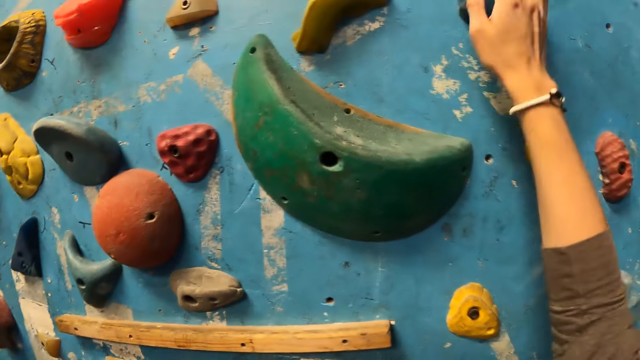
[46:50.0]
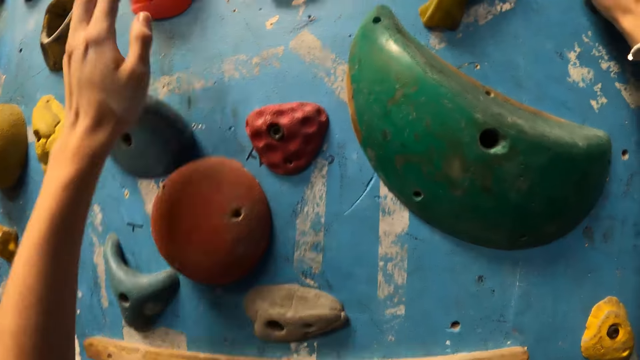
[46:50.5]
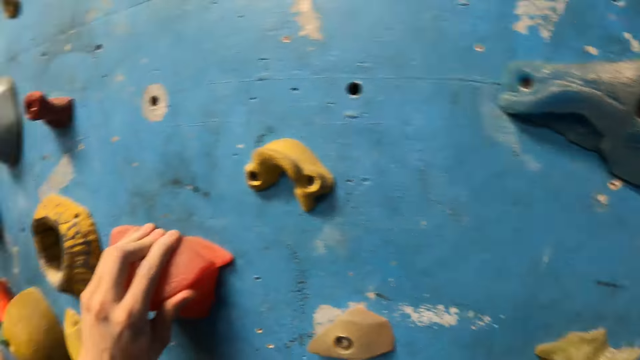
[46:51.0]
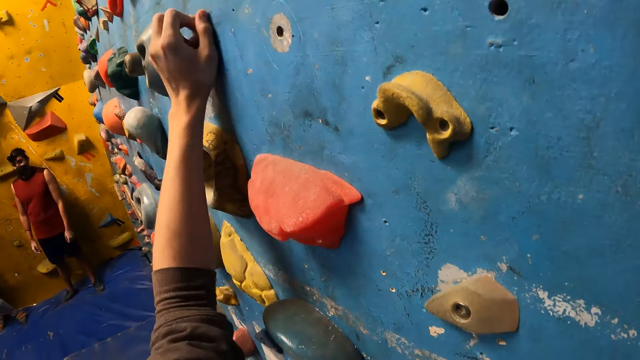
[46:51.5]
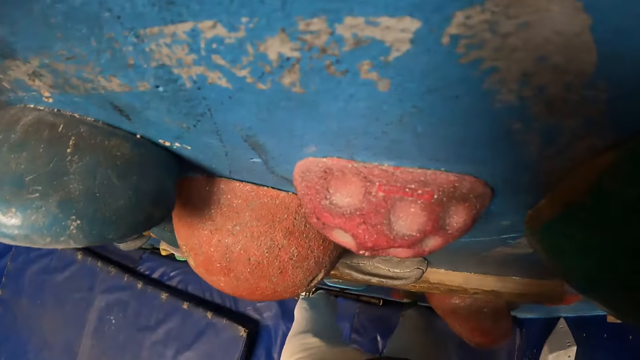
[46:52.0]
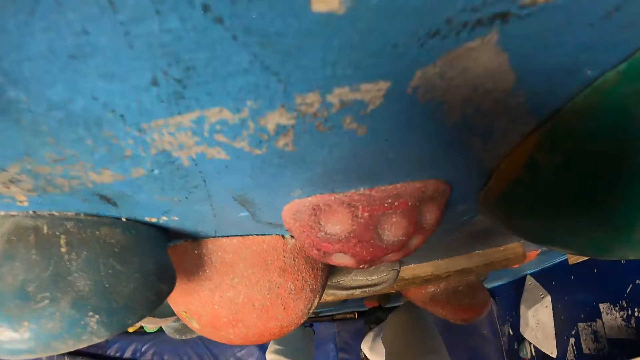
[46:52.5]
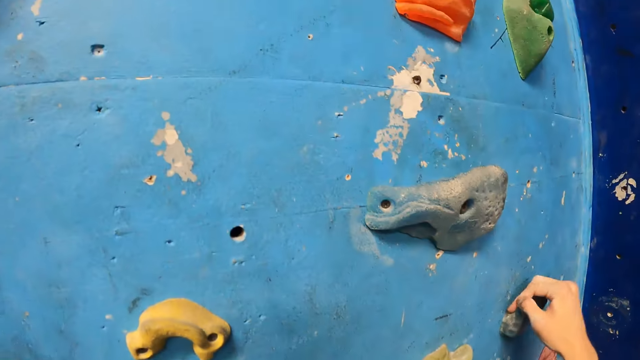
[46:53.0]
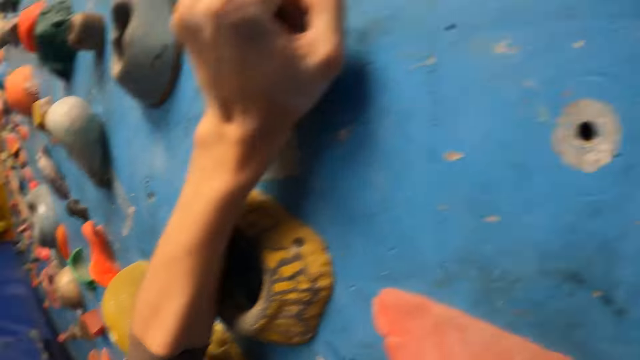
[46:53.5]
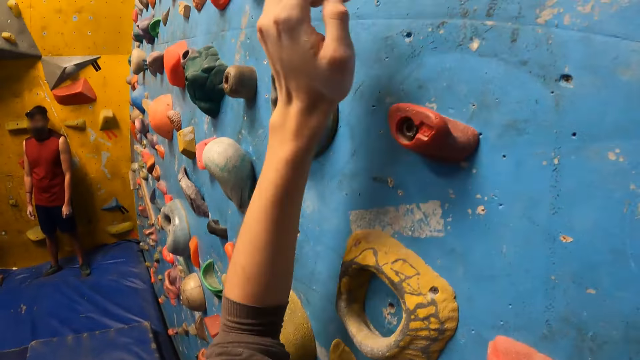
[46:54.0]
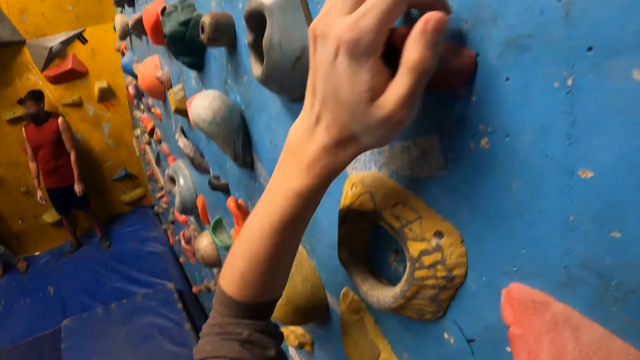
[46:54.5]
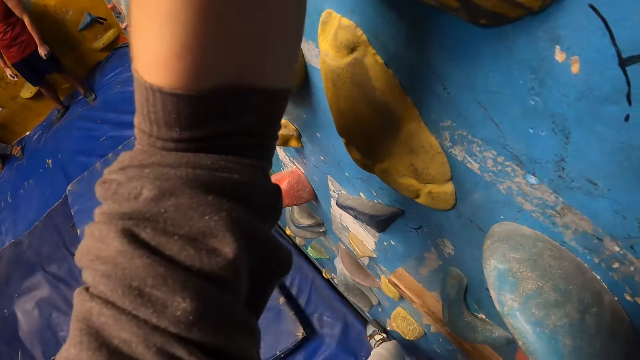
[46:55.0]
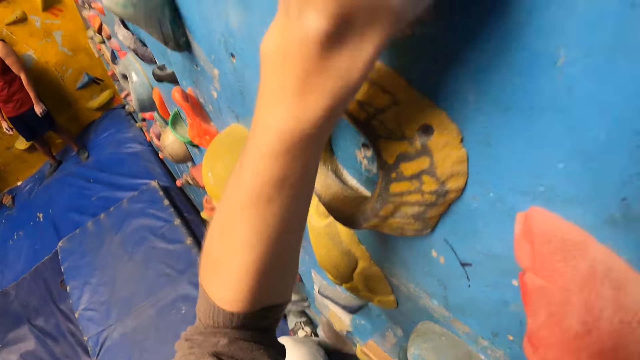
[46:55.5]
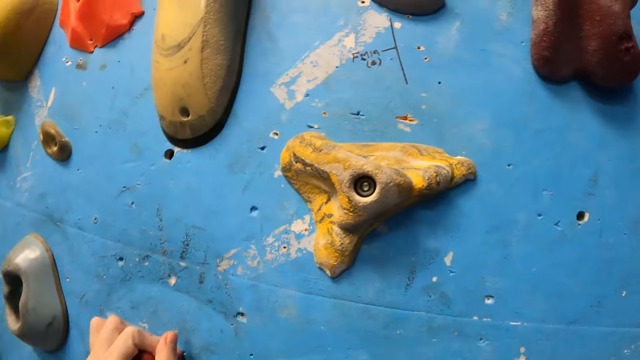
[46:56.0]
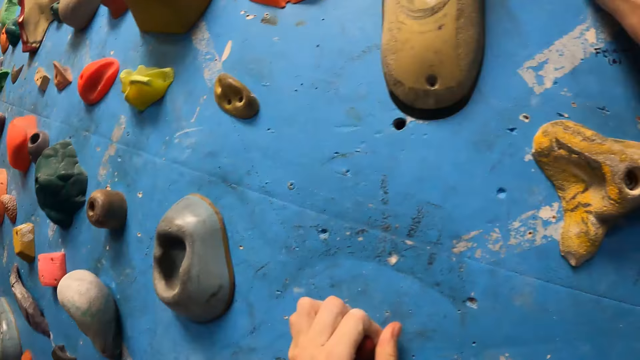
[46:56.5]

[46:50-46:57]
The camera wearer climbs the wall with both hands.

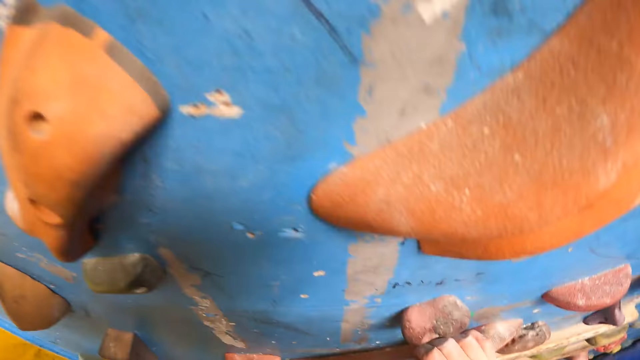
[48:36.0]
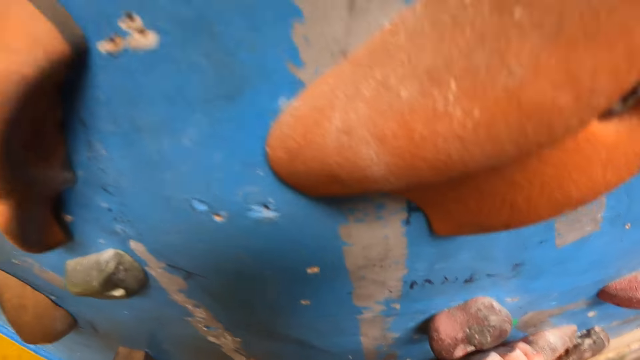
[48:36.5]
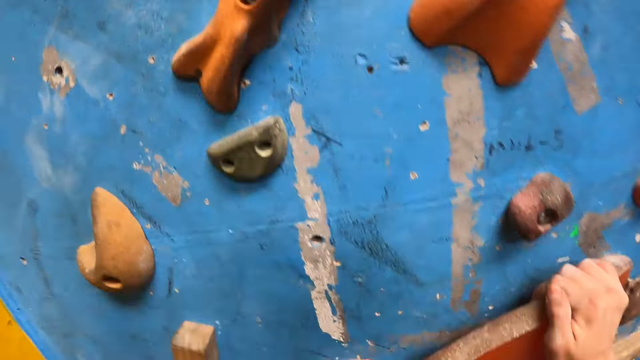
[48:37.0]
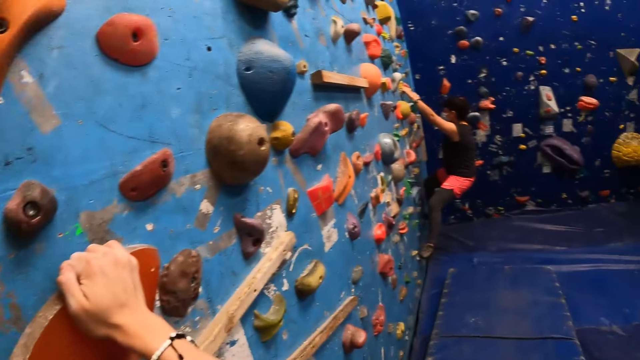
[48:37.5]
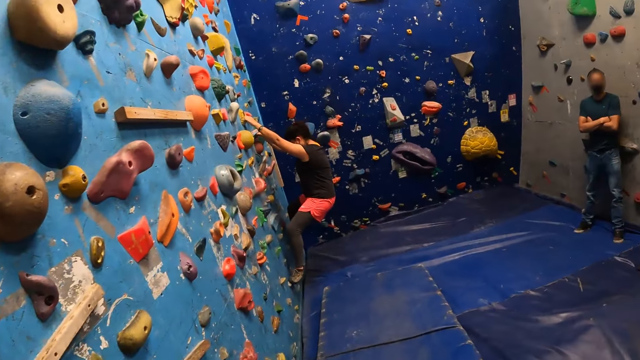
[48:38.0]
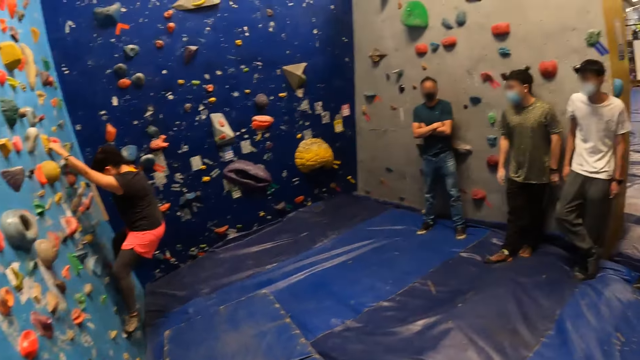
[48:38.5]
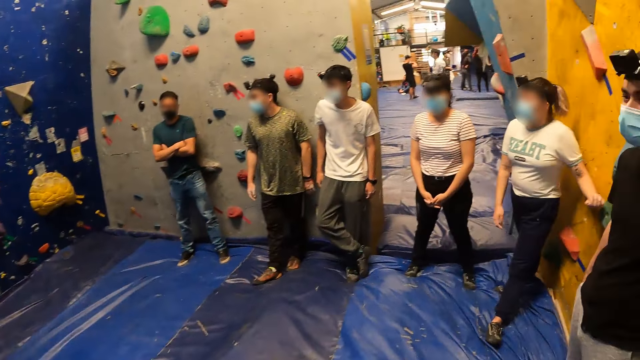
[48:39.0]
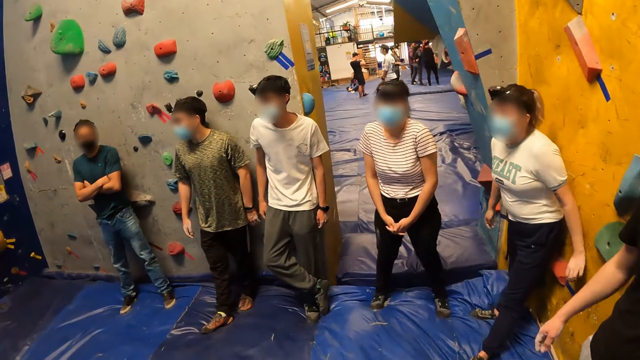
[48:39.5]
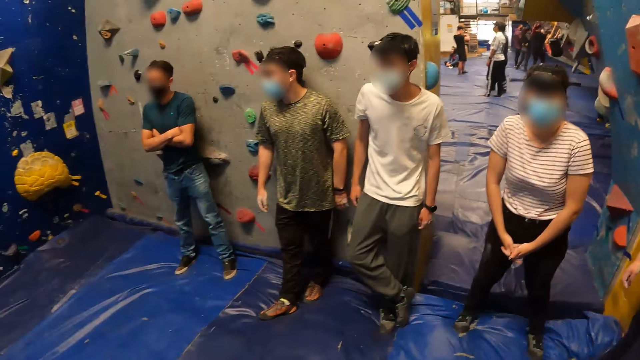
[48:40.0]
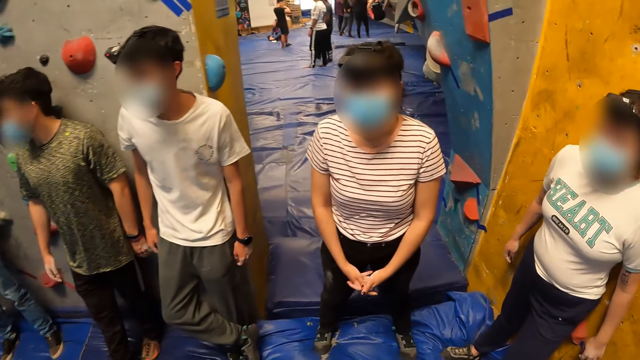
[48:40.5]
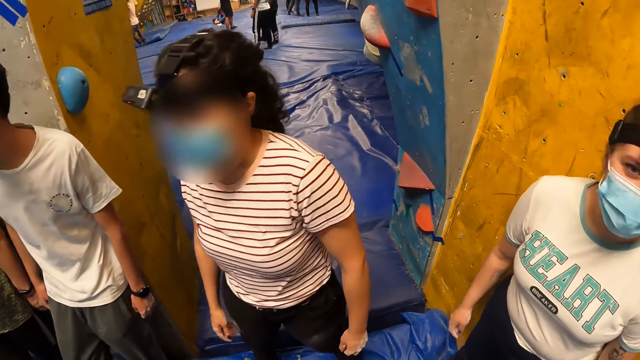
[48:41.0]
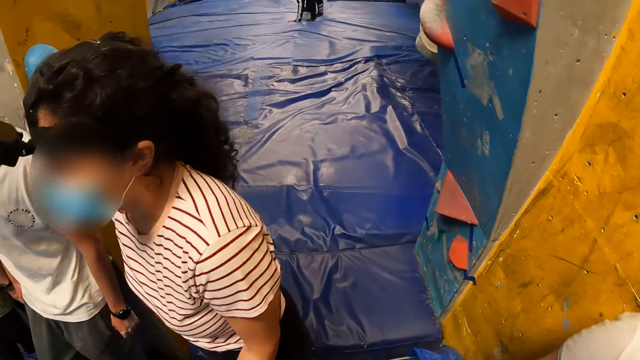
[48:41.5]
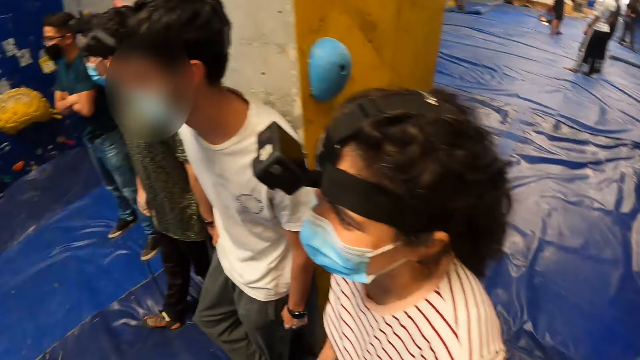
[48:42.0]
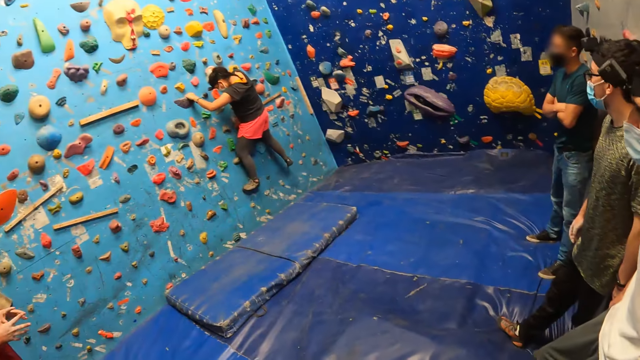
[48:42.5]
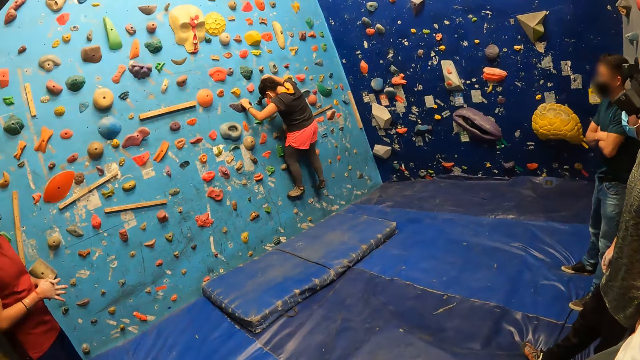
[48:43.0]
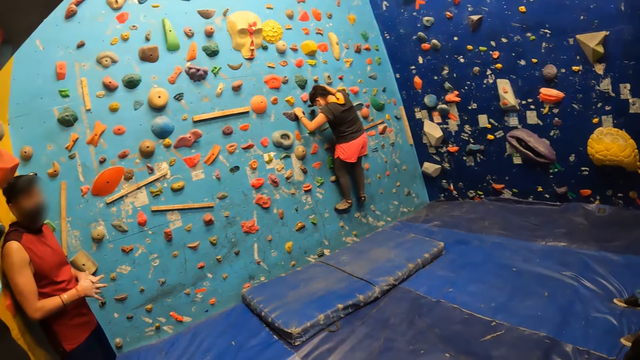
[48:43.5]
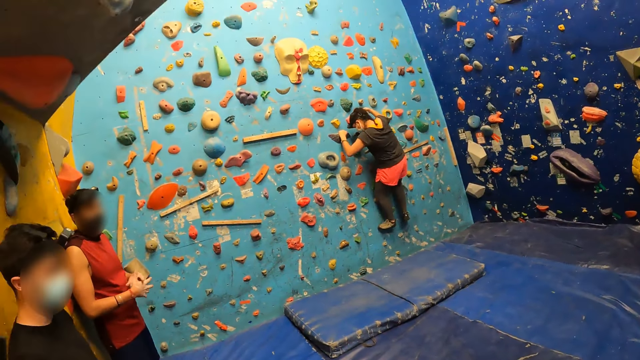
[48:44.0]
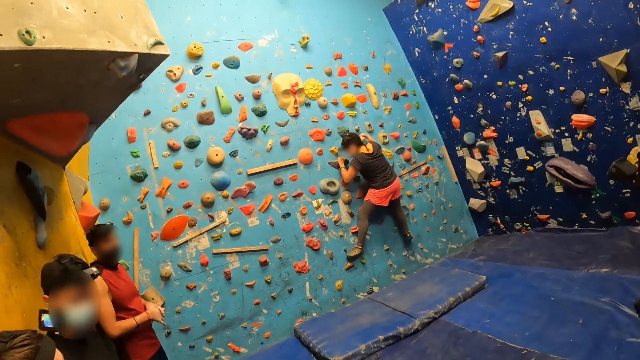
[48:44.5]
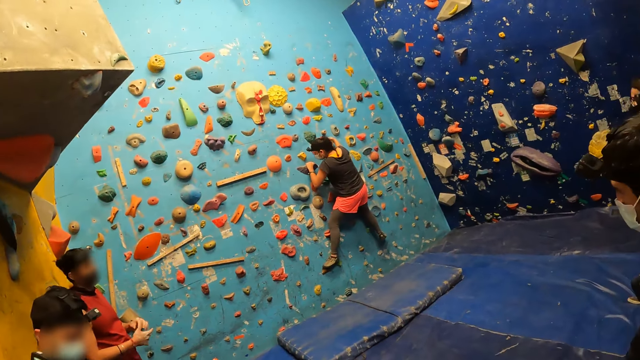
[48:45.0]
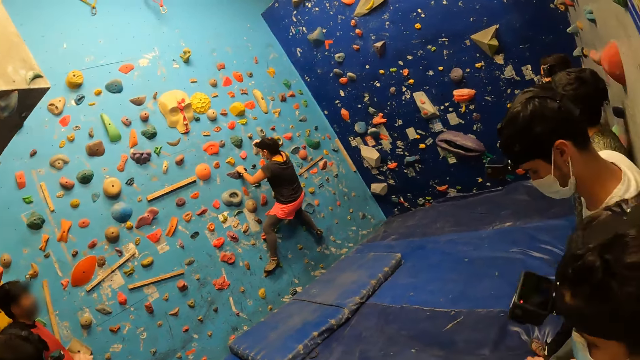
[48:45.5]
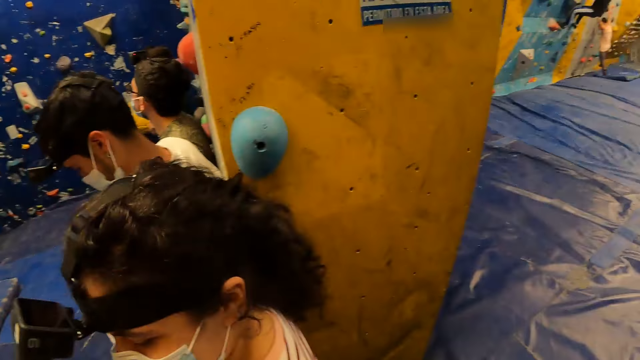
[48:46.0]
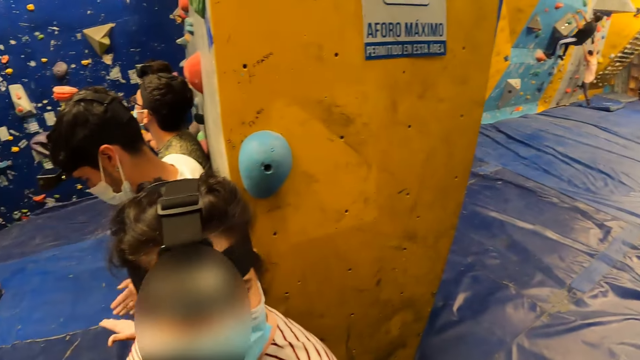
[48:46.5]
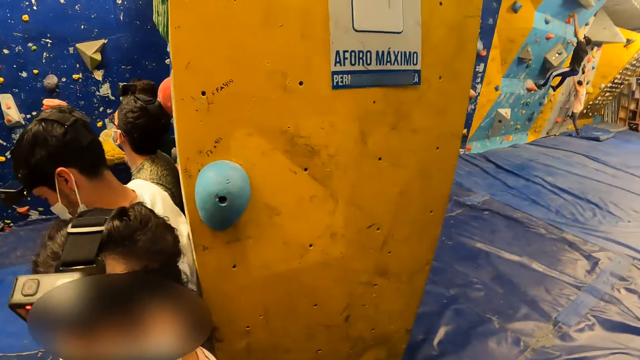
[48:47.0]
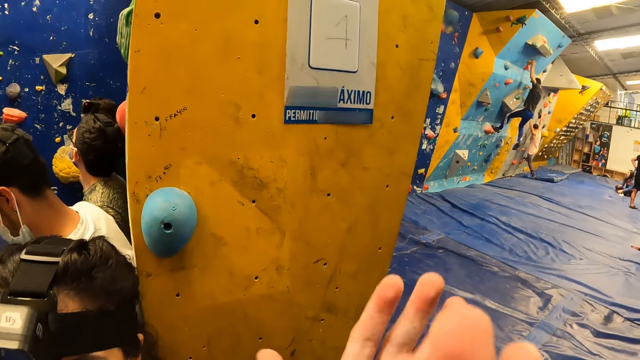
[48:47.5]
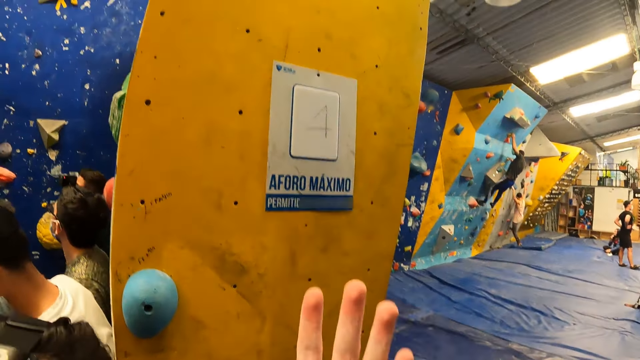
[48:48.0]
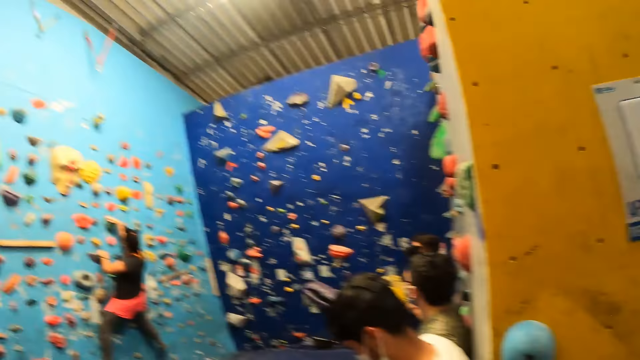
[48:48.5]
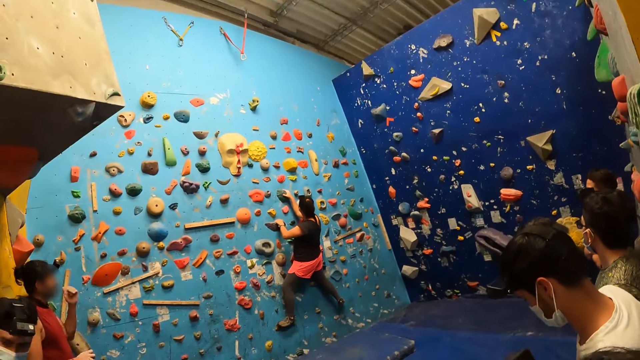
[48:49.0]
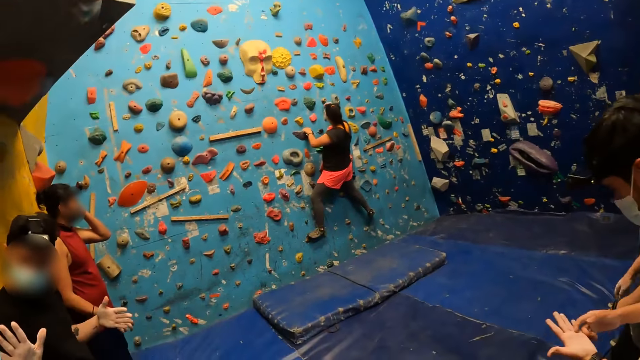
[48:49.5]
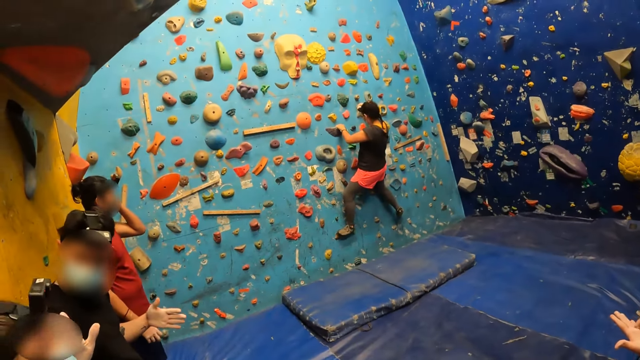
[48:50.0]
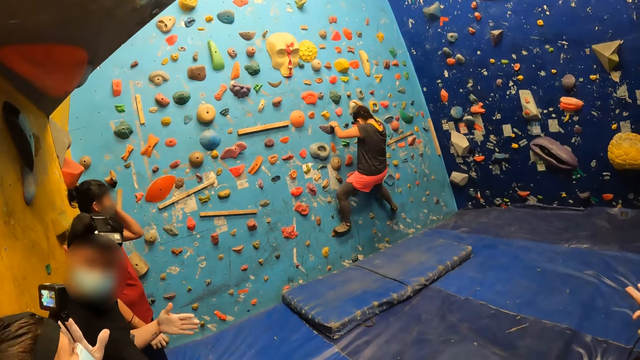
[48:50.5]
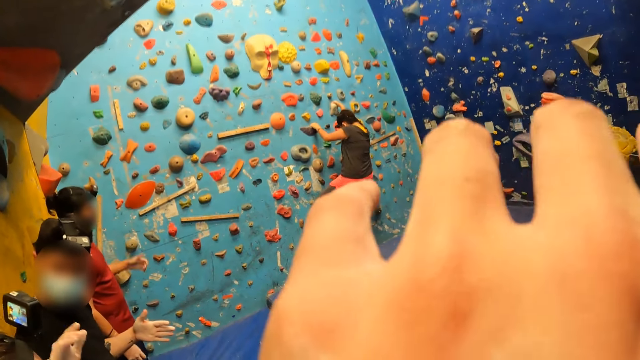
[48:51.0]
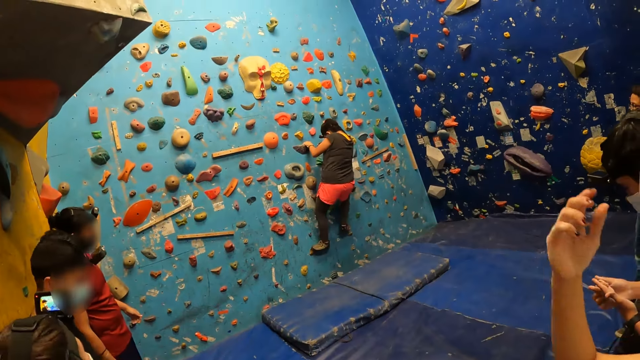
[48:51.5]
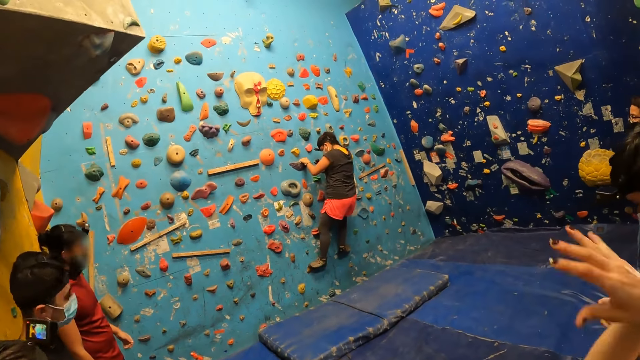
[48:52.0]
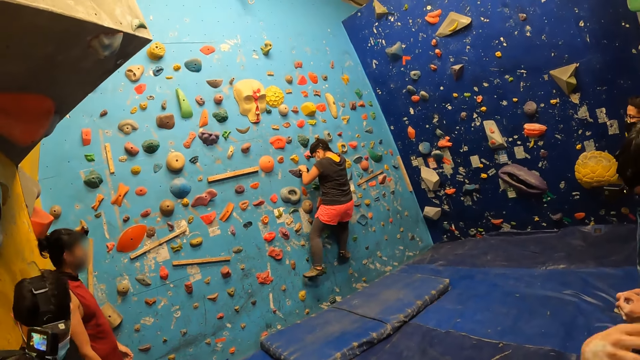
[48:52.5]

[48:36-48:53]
A woman climbs the wall with both hands. The camera wearer jumps down. She moves back. She looks around. She raises her hand. She looks at the woman climbing the wall. She raises her hand.
